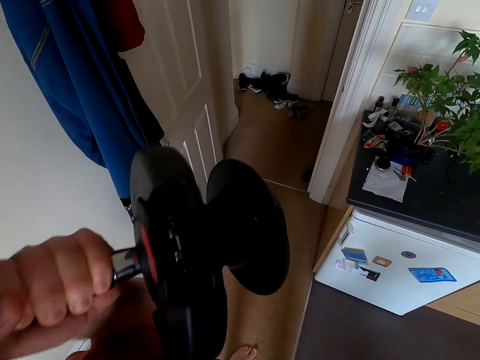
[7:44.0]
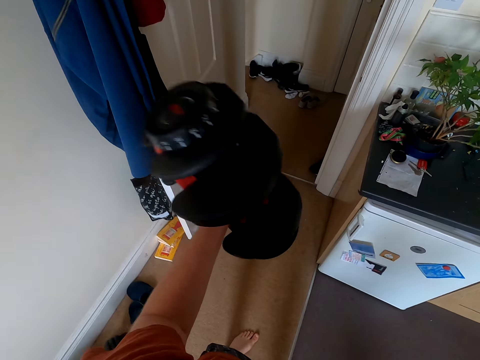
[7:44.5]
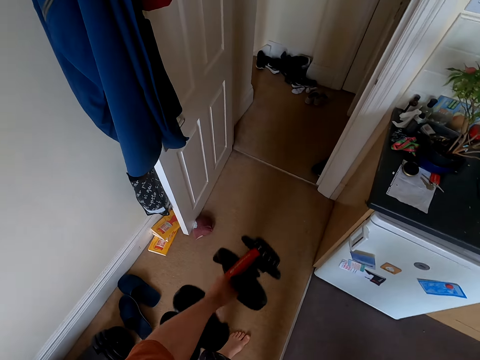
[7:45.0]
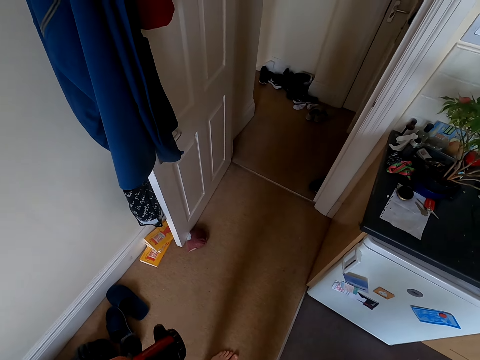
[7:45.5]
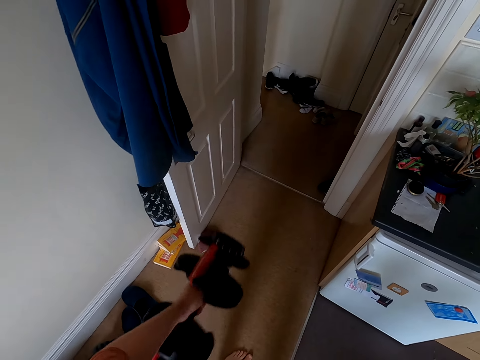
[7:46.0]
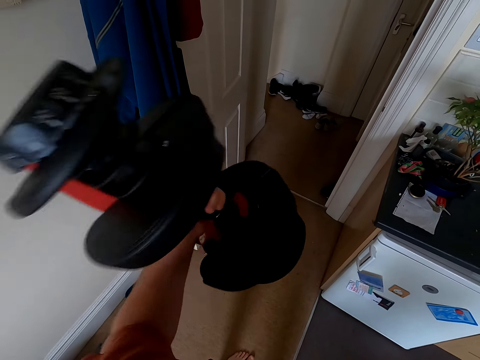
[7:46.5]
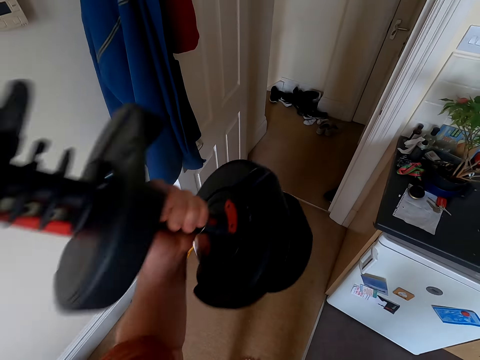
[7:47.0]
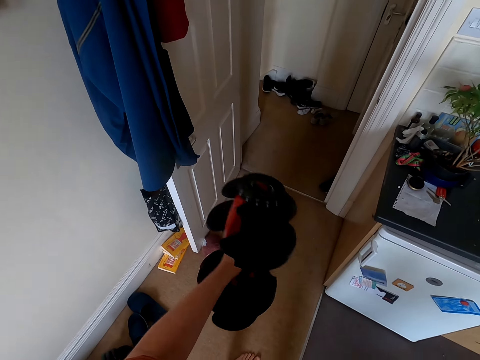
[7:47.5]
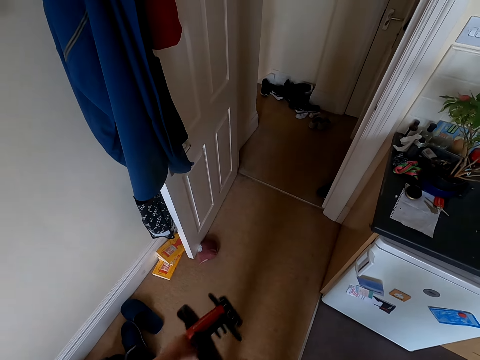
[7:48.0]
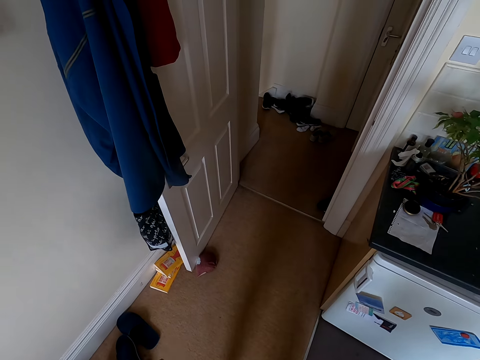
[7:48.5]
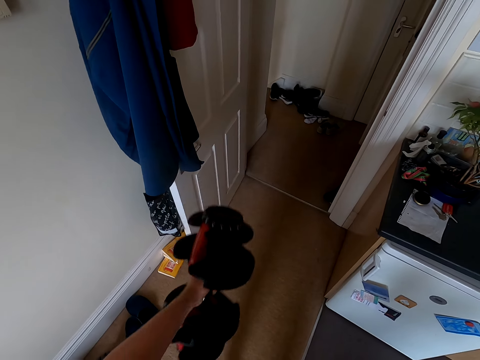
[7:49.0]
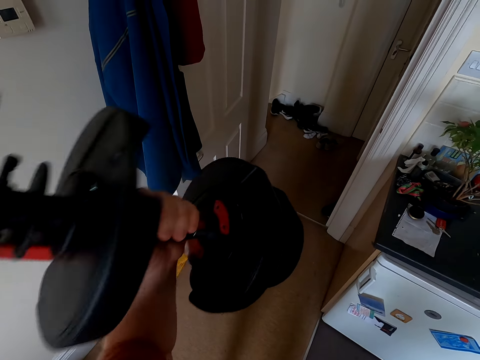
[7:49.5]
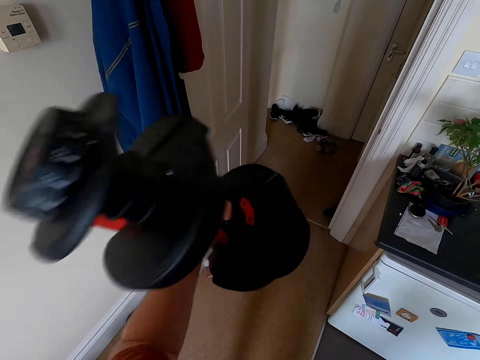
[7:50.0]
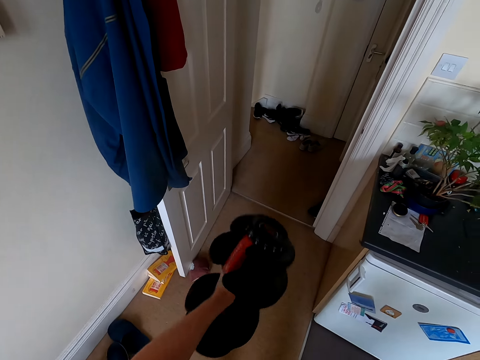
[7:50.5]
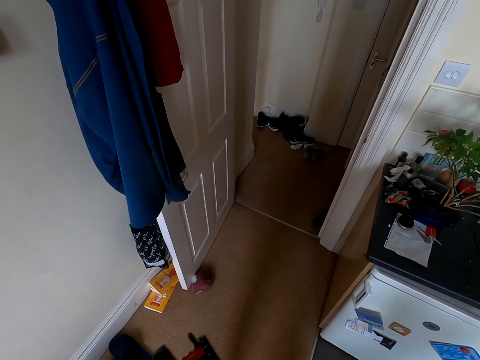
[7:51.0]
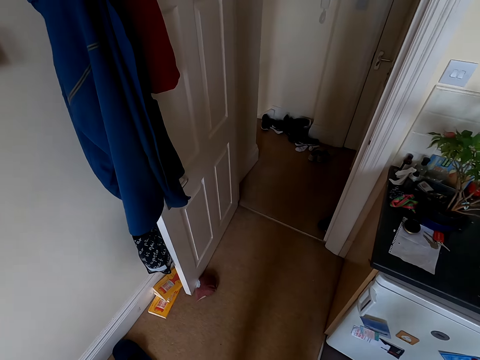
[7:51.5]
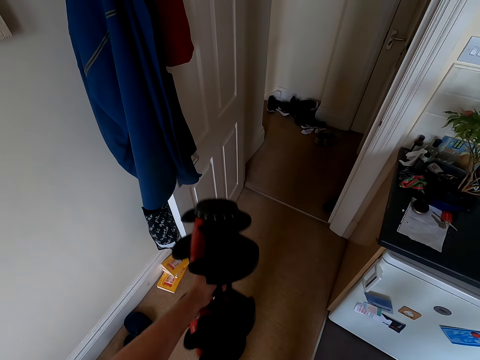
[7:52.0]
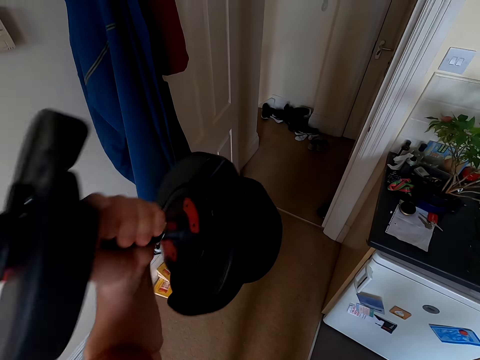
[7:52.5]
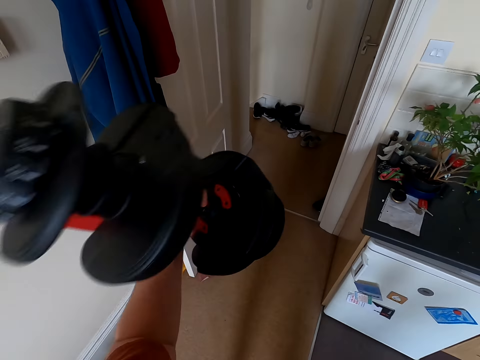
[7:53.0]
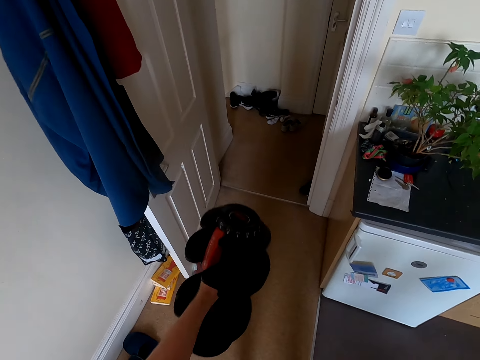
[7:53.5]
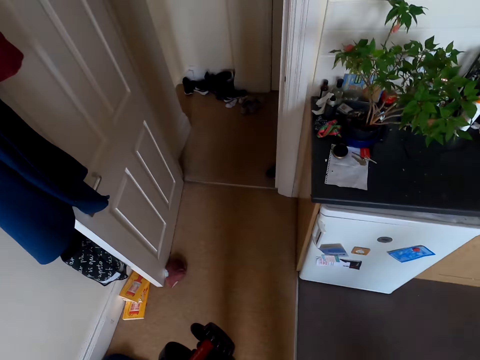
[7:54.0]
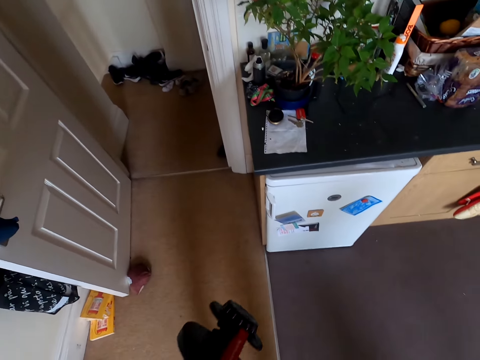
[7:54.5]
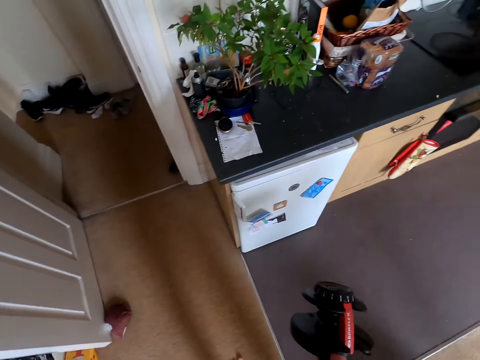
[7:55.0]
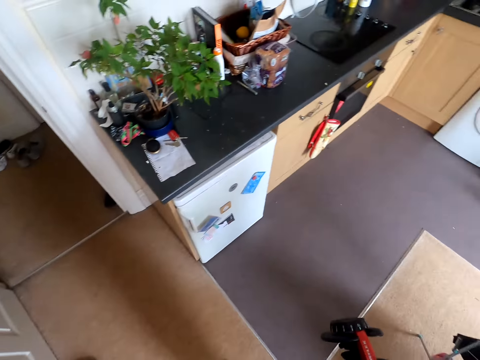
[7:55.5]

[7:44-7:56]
The camera wearer lifts up the dumbbell, puts the dumbbell down, lifts up the dumbbell, puts the dumbbell down, lifts up the dumbbell, puts the dumbbell down, lifts up the dumbbell and puts the dumbbell down.

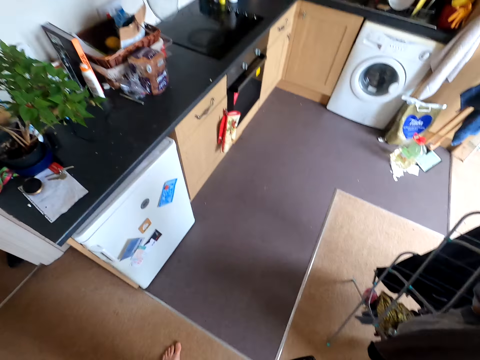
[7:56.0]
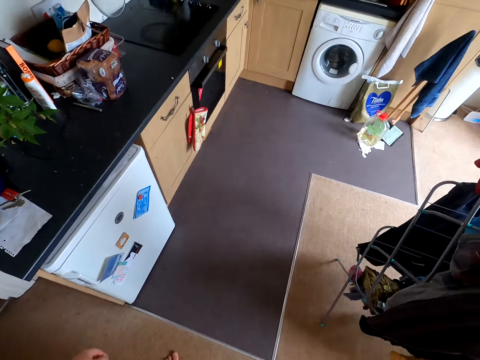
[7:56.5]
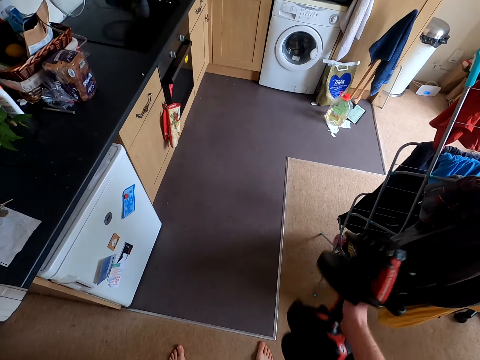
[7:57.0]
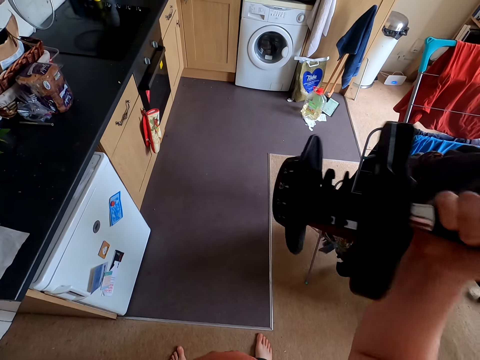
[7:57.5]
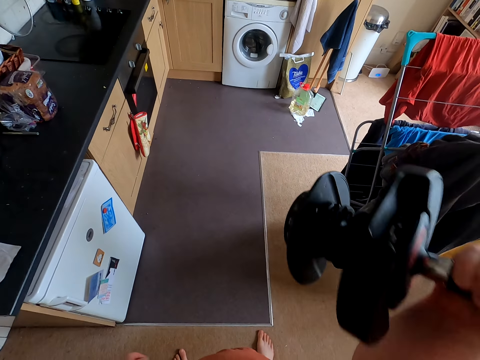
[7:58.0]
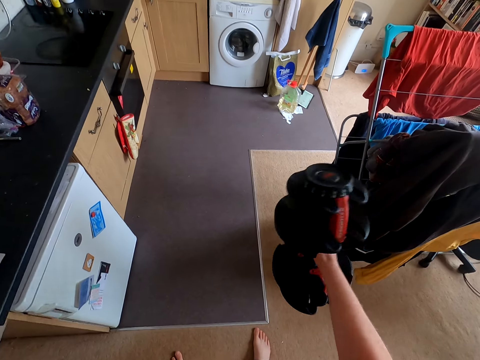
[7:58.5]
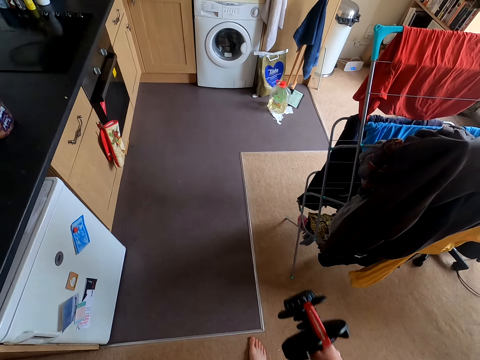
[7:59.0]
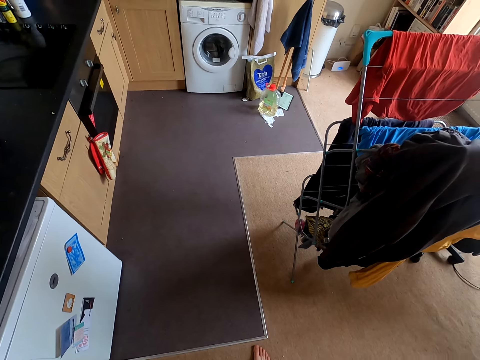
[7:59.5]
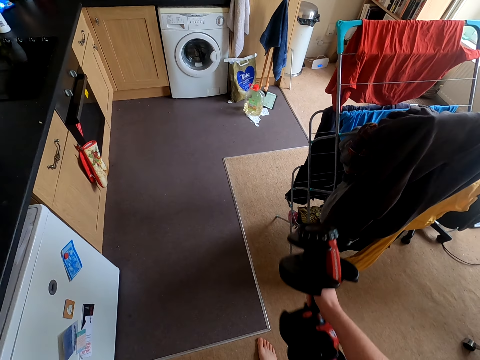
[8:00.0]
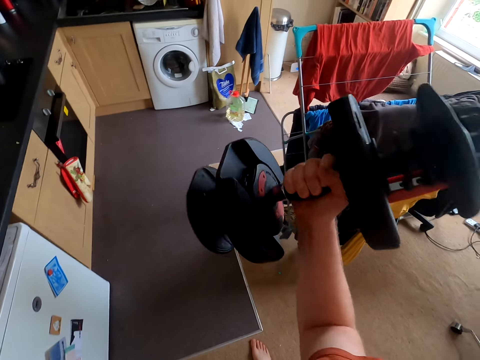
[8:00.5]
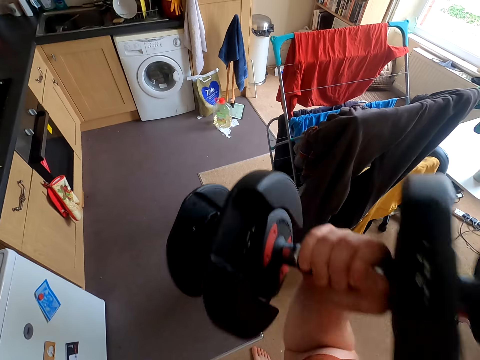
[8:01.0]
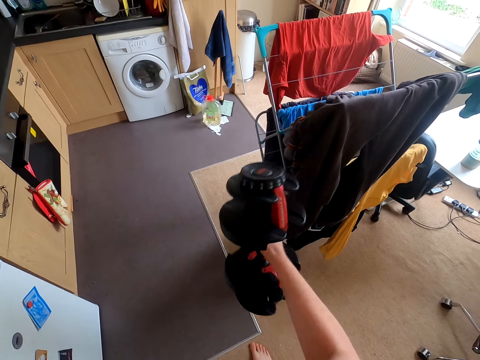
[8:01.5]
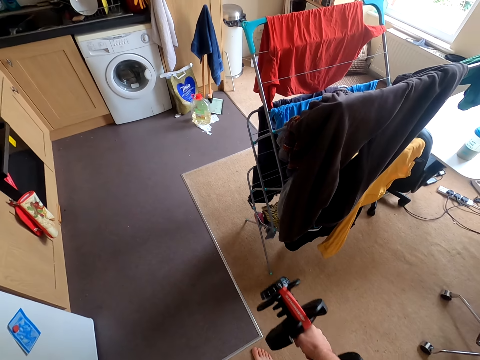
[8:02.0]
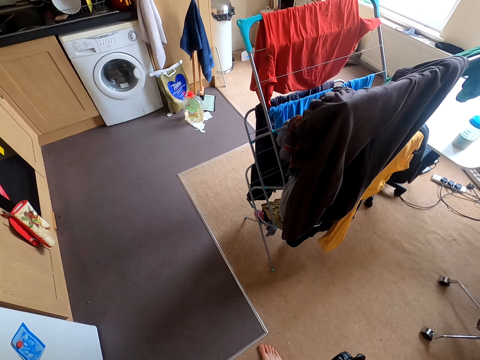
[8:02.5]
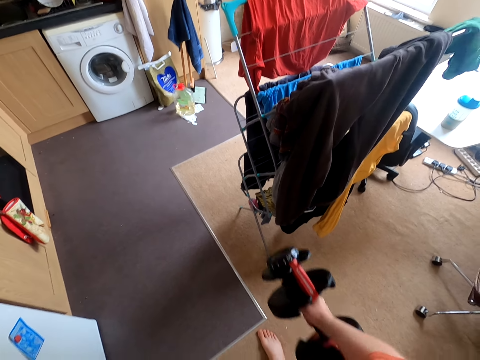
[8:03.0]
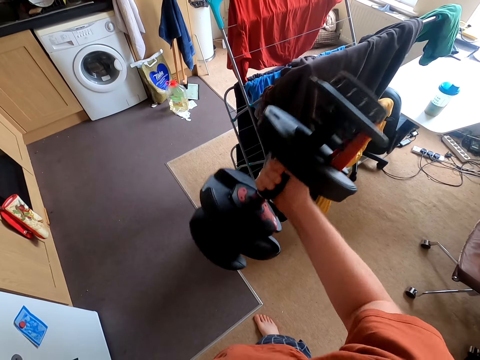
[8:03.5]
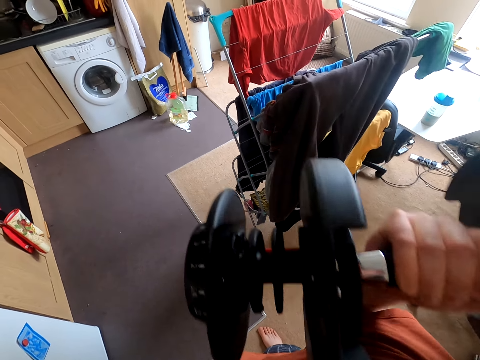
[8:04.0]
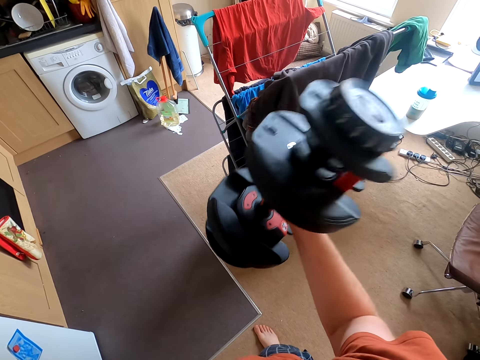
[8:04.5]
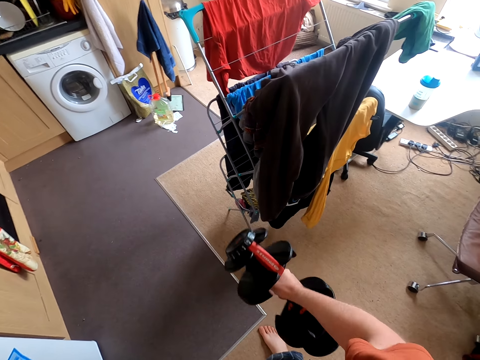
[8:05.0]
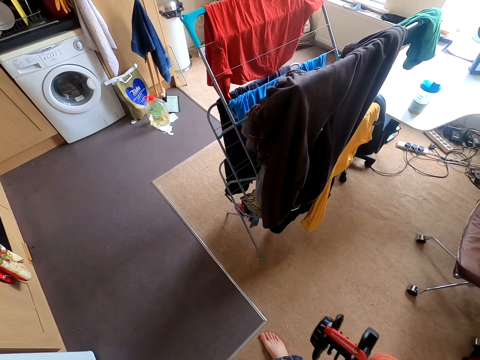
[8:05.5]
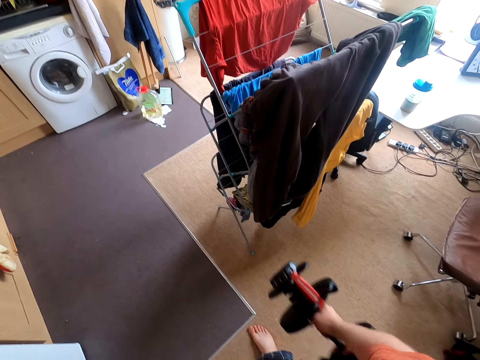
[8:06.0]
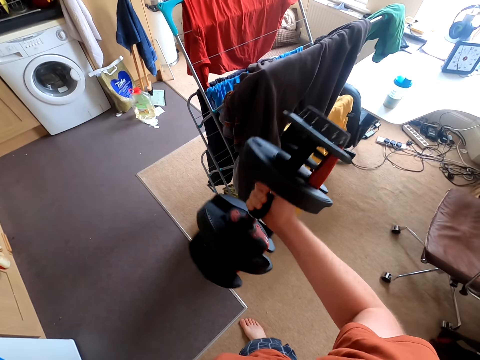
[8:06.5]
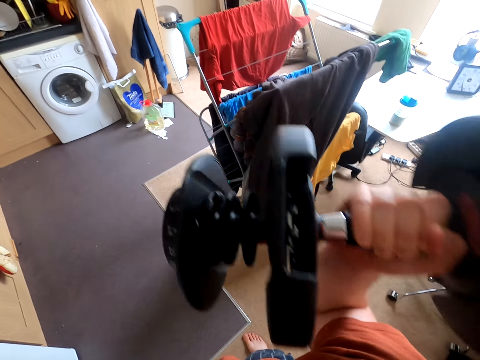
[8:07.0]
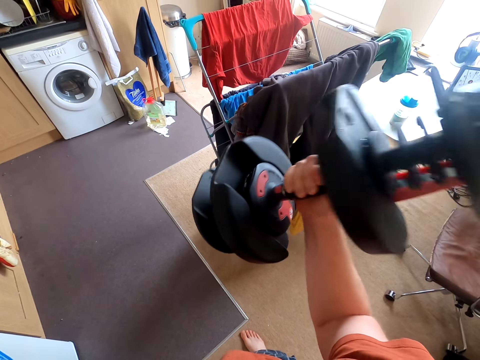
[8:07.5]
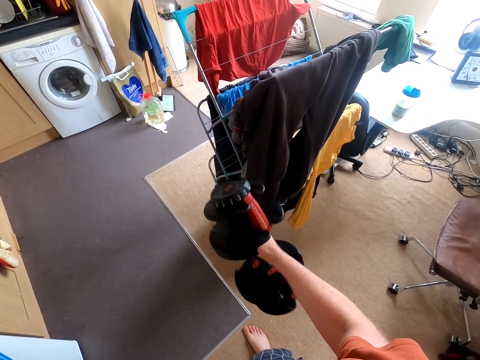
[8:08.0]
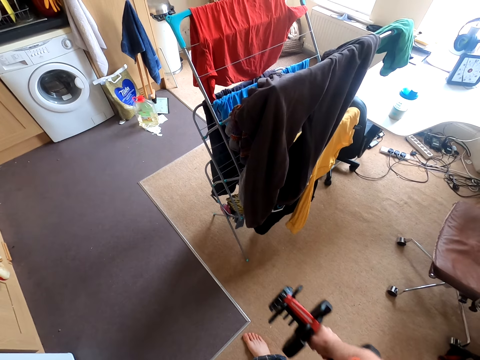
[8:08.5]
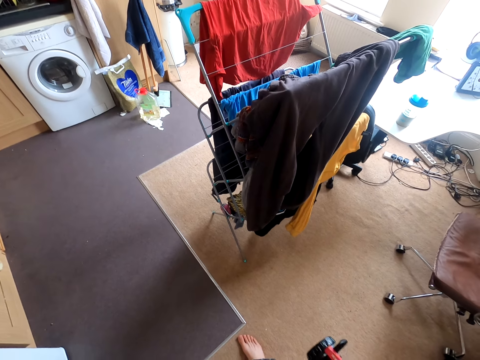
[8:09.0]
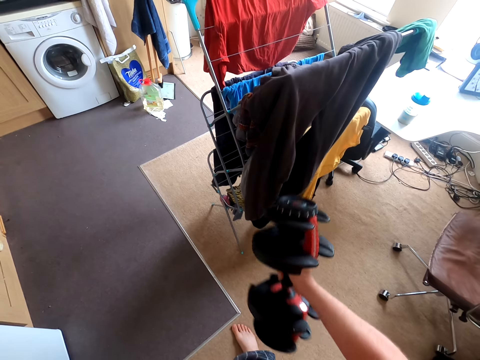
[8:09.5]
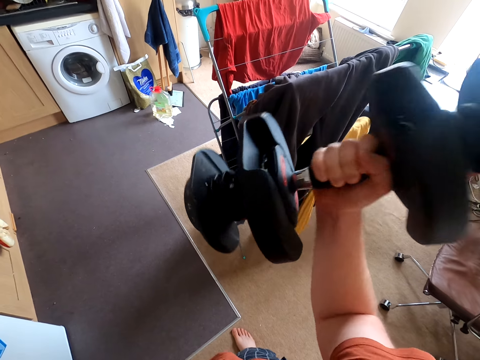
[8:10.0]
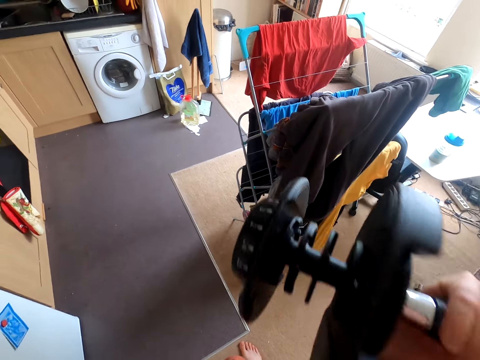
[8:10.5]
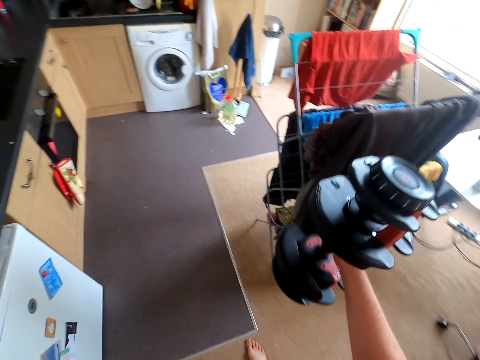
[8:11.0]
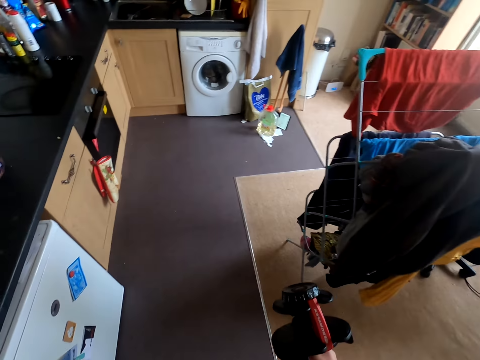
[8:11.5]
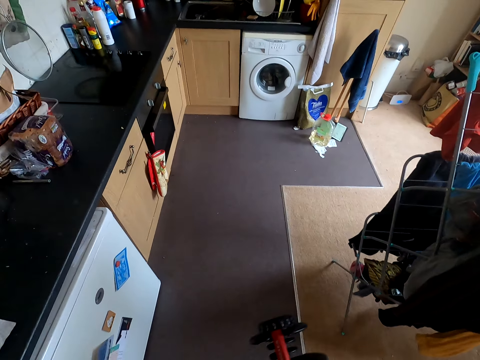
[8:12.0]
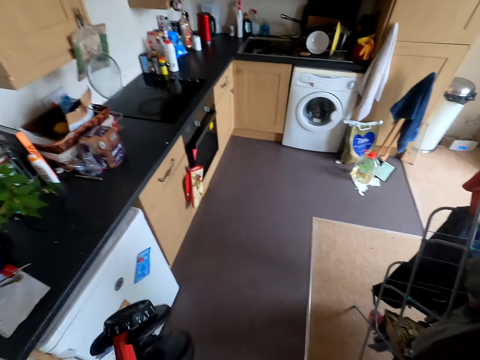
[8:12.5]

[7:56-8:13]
The camera wearer lifts up the dumbbell. They exercise with the dumbbell on the right hand, put the dumbbell down, lift up the dumbbell, put the dumbbell down, lift up the dumbbell, put the dumbbell down, lift up the dumbbell, put the dumbbell down, lift up the dumbbell and put the dumbbell down.
